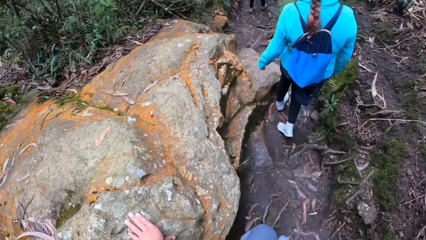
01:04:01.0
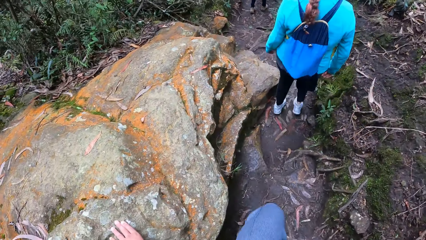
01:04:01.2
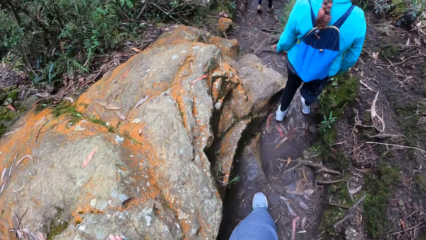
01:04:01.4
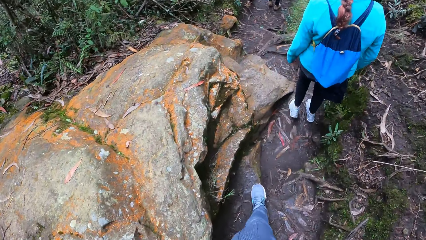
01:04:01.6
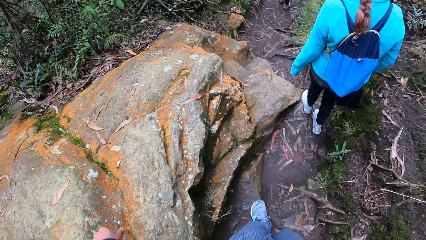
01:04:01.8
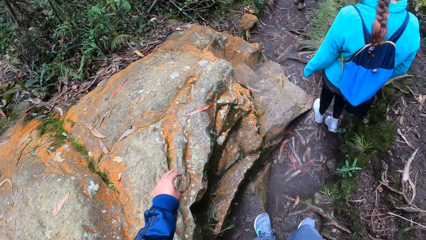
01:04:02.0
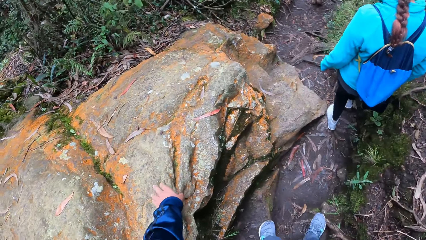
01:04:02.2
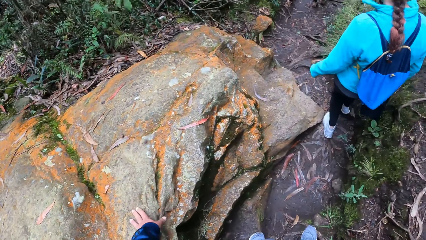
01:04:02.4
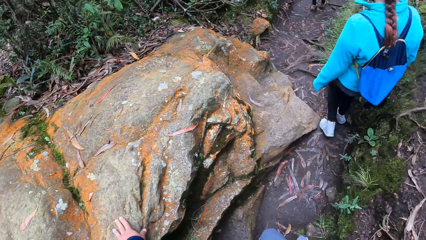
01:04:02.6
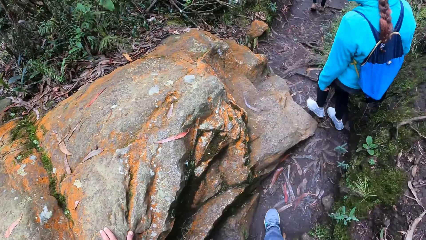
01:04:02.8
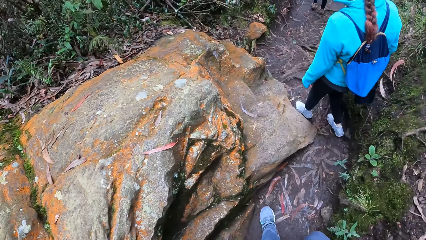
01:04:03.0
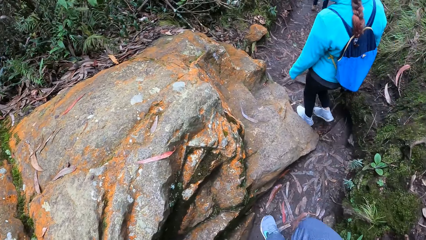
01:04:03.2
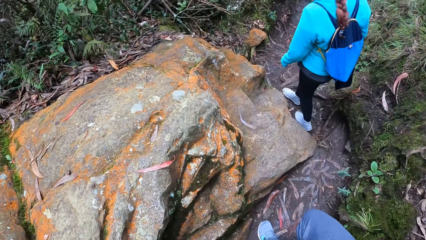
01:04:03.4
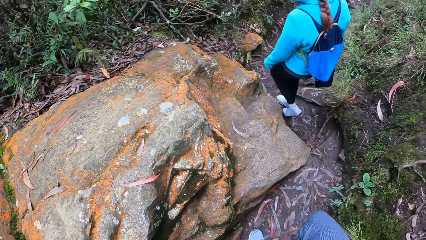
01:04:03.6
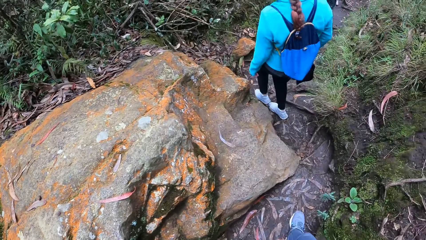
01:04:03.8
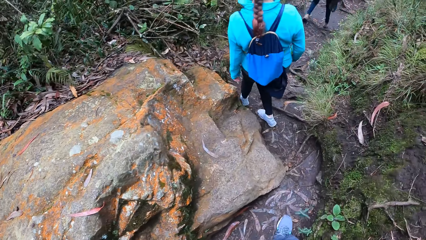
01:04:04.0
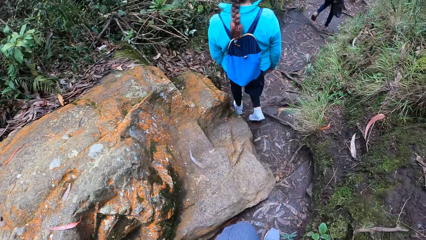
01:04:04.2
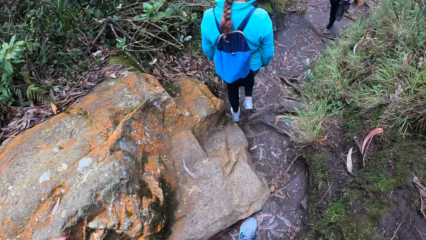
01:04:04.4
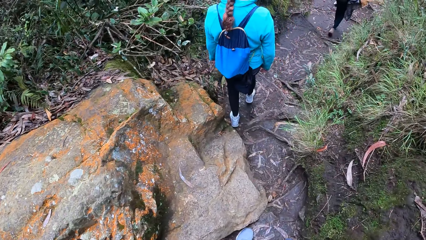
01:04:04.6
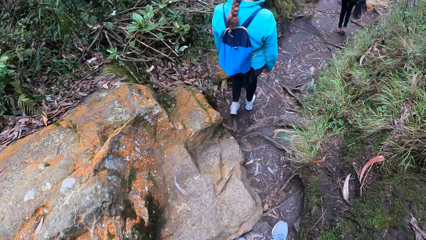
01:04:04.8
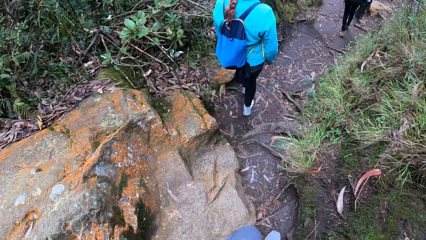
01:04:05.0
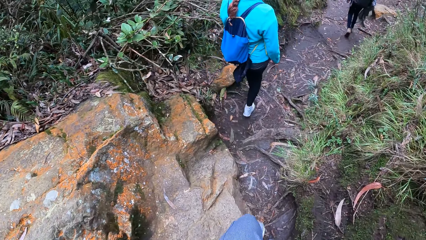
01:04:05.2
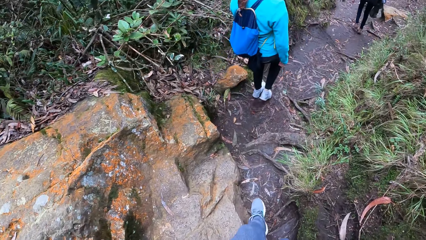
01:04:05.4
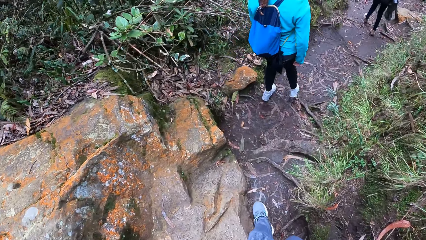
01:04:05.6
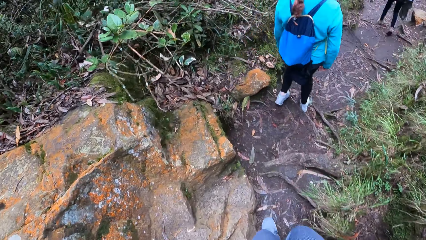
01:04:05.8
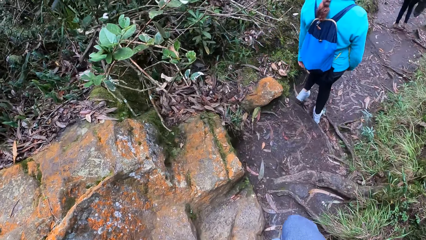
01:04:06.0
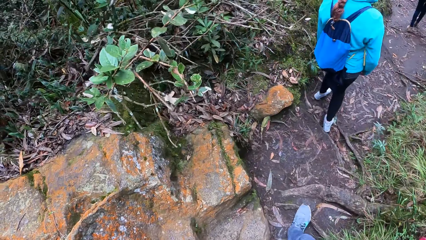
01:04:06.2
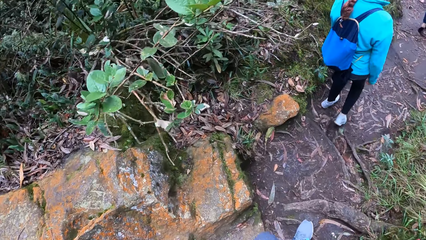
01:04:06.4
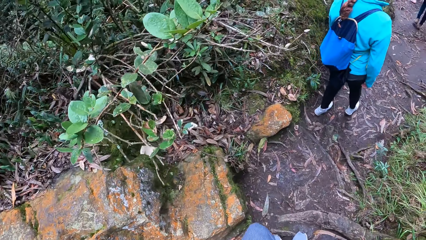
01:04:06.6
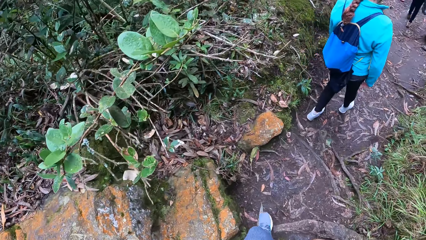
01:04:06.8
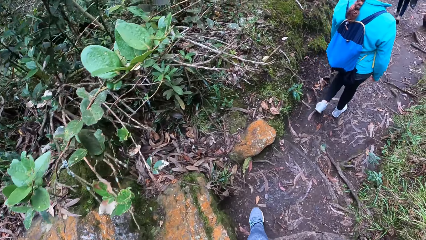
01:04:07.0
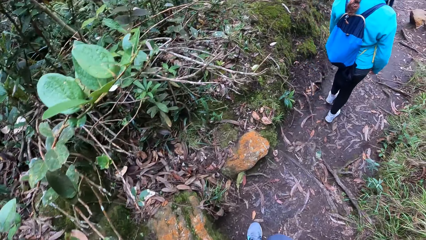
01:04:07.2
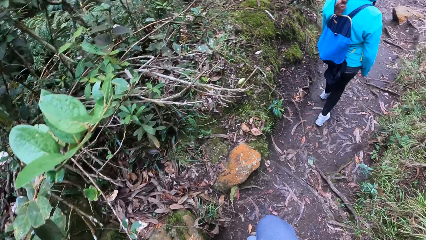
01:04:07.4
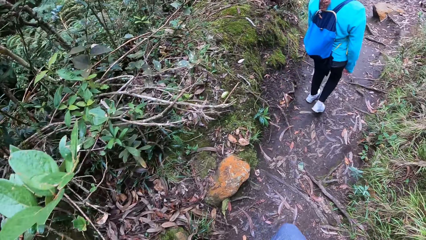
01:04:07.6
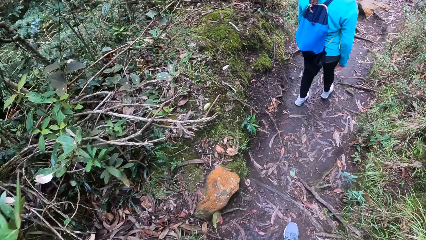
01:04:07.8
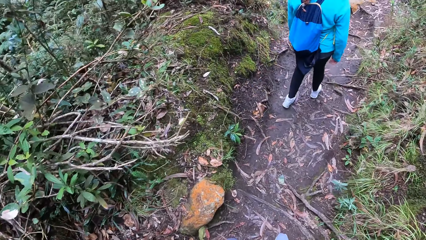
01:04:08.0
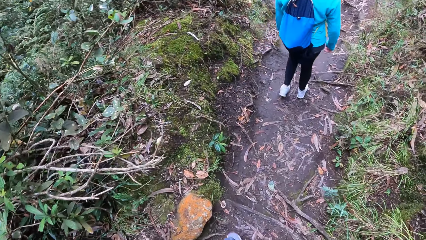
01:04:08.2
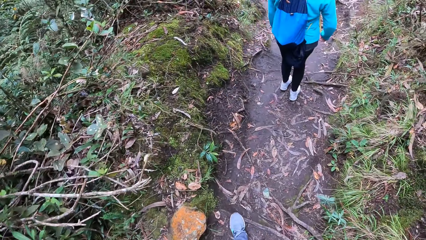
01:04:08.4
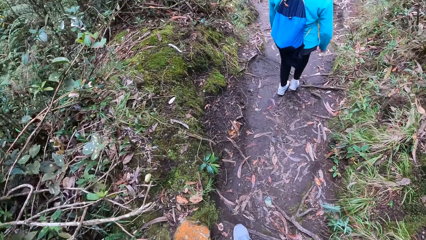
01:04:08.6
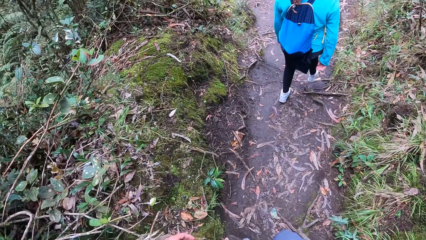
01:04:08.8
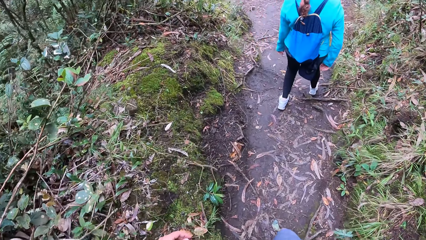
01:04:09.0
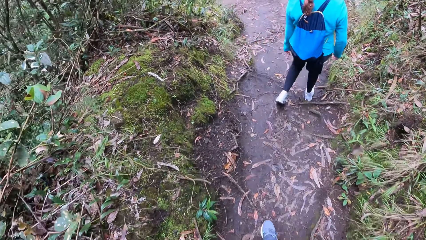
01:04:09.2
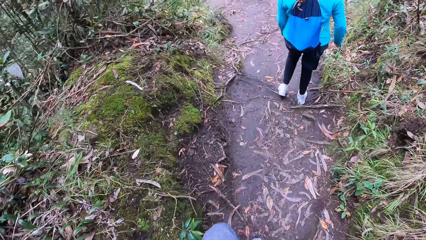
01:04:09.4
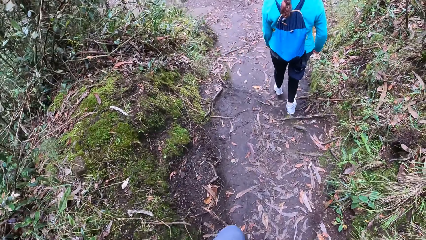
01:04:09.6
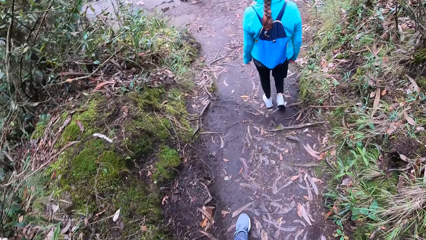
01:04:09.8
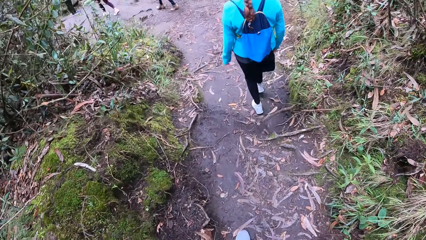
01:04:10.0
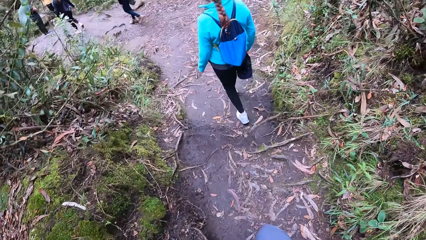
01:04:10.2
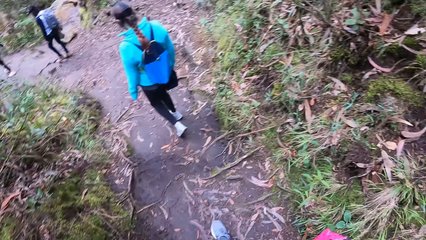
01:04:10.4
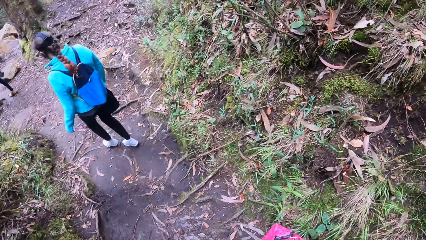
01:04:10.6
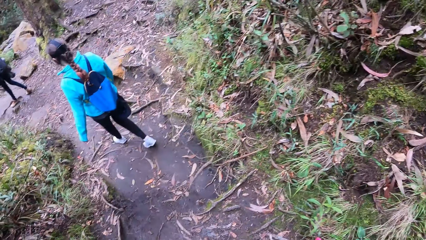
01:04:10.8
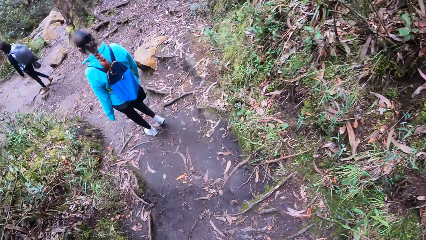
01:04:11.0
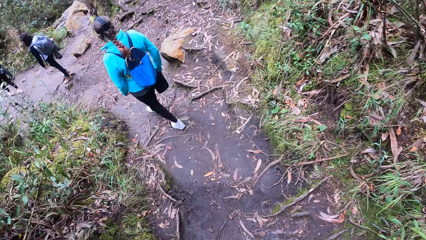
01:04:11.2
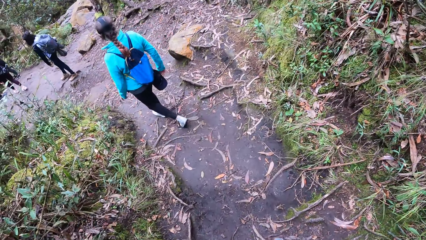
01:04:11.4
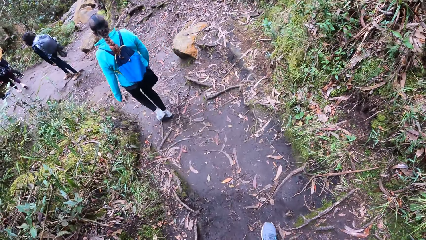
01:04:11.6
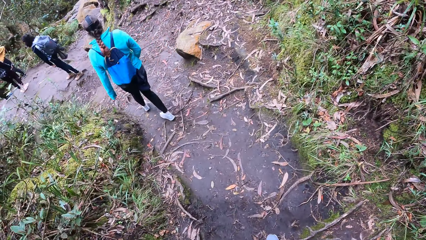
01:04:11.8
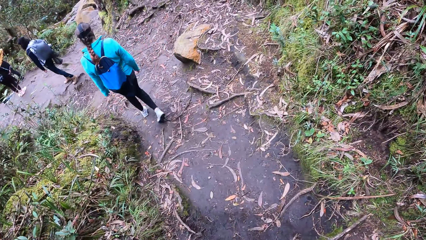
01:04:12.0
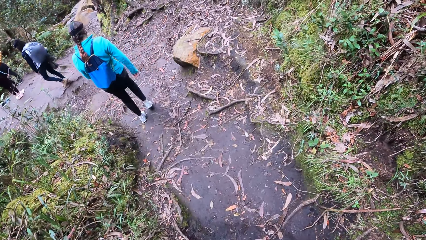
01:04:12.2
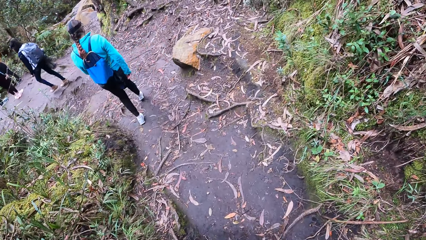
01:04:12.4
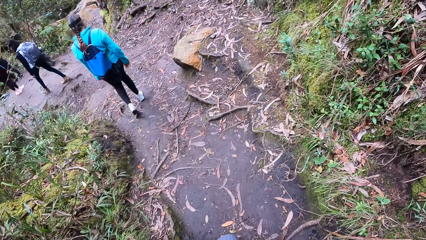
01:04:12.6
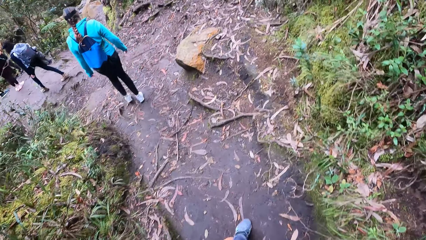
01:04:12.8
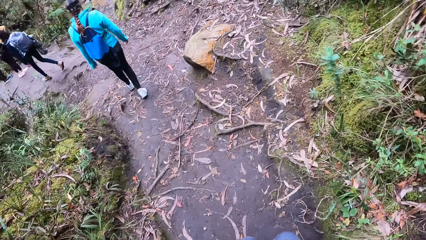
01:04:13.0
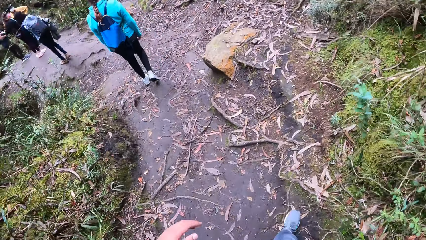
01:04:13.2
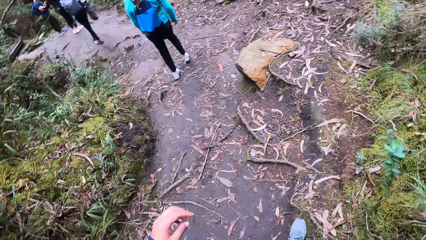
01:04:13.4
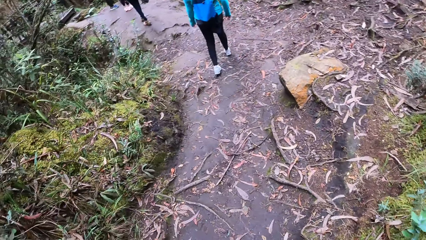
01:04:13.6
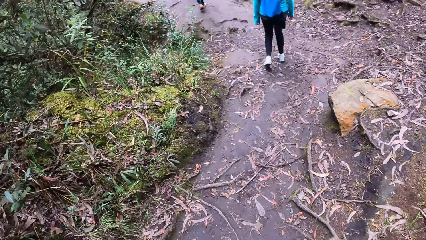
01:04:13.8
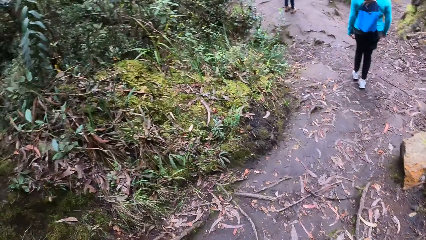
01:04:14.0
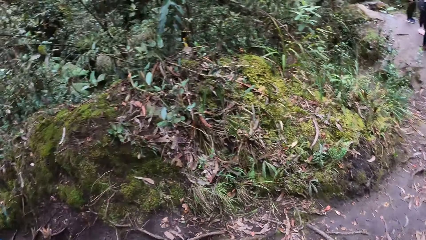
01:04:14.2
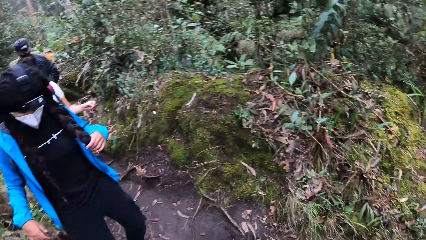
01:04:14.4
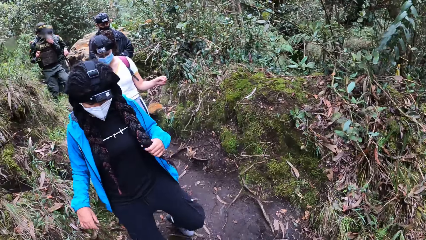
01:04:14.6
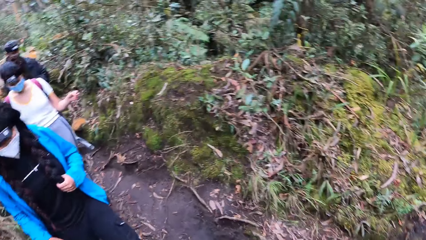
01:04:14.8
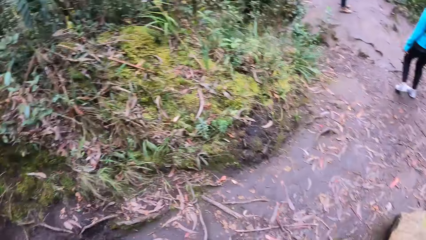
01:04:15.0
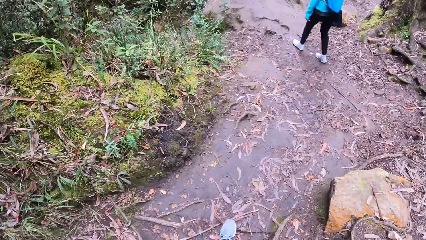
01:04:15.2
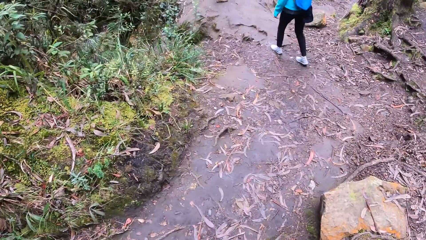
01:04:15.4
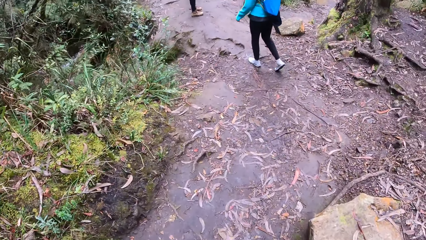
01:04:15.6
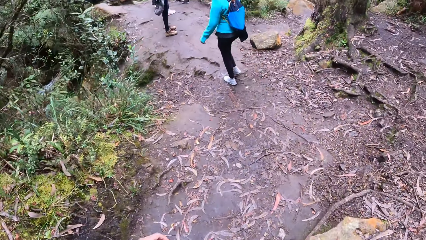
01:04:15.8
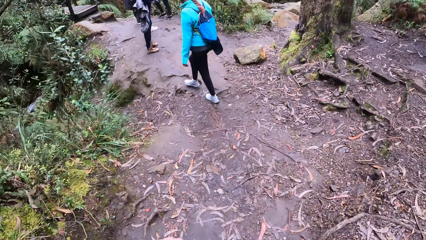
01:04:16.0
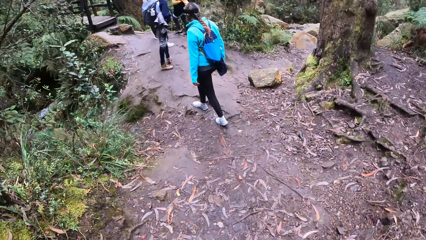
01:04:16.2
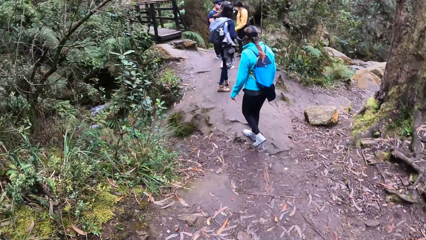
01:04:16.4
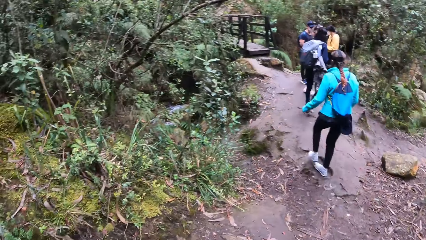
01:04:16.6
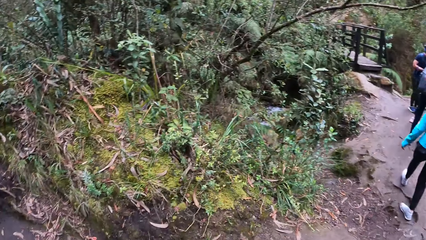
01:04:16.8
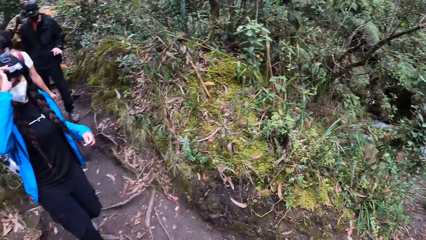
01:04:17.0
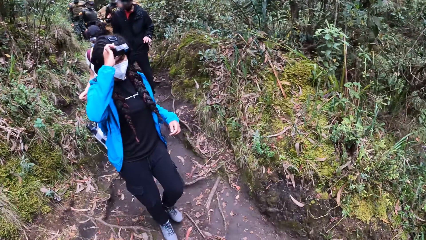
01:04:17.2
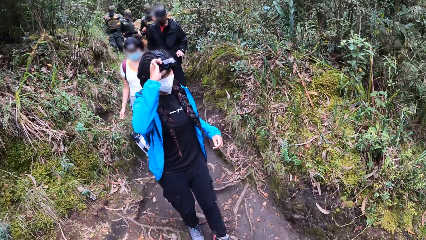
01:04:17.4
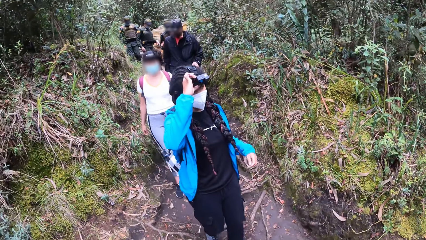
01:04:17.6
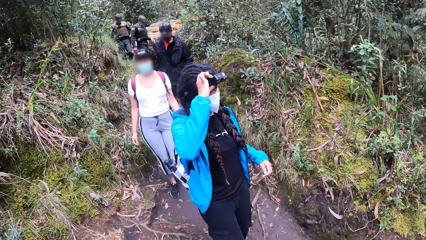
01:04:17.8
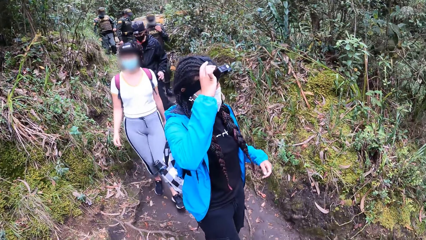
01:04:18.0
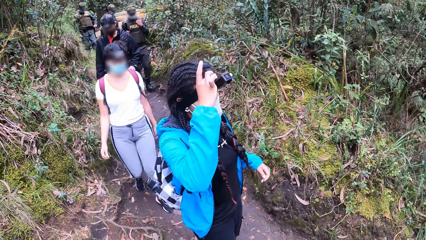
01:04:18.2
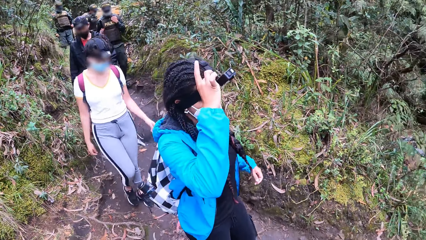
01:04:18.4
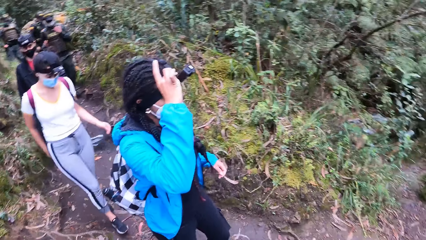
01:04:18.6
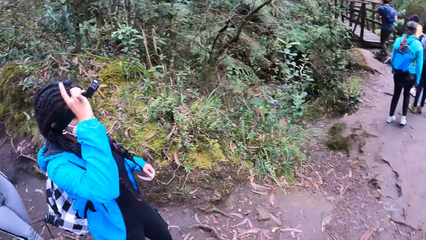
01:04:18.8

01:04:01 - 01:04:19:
The camera wearer touches a rock. They walk in the forest. They turn around. A person walks in the forest. The camera wearer walks in the forest. They turn backwards. The person adjusts a camera.
